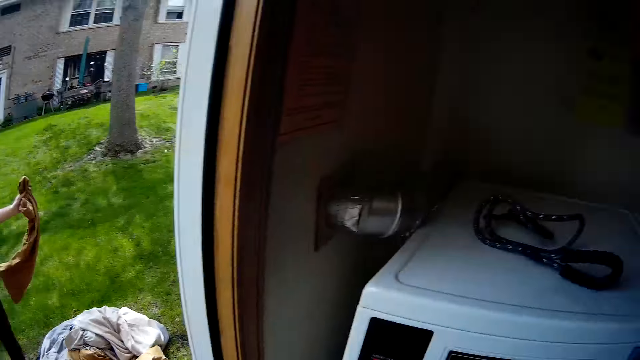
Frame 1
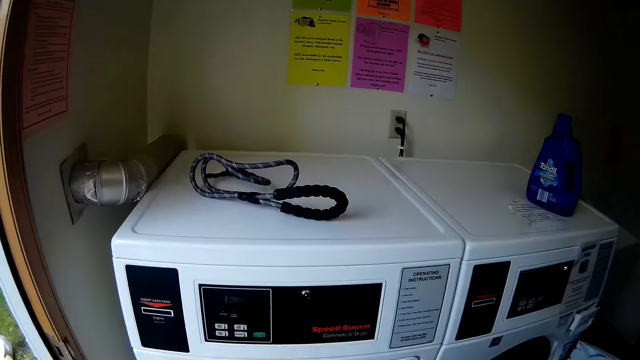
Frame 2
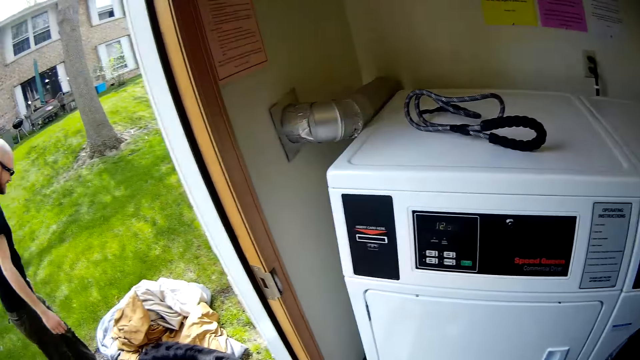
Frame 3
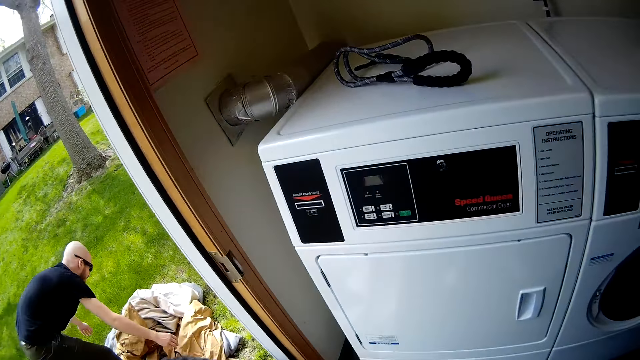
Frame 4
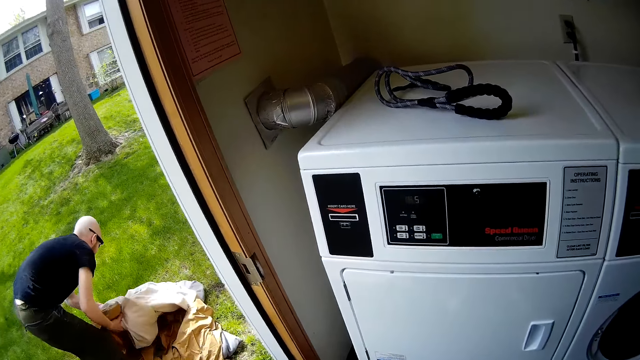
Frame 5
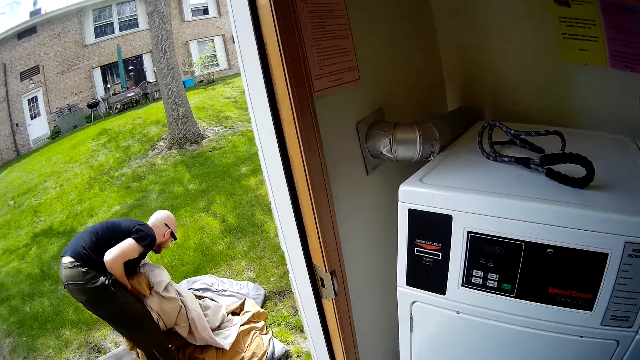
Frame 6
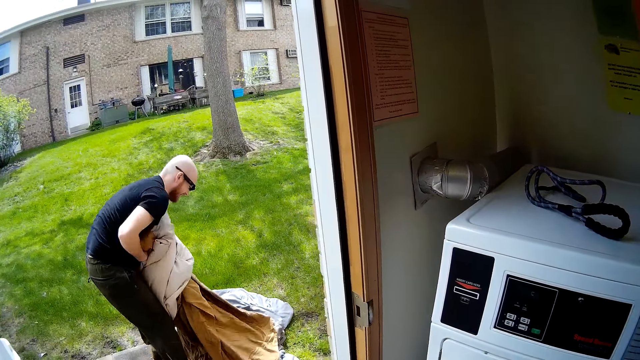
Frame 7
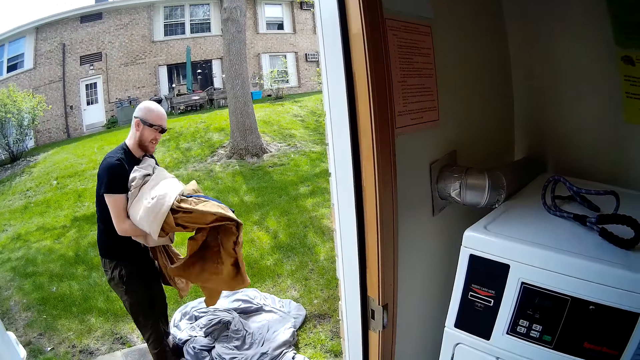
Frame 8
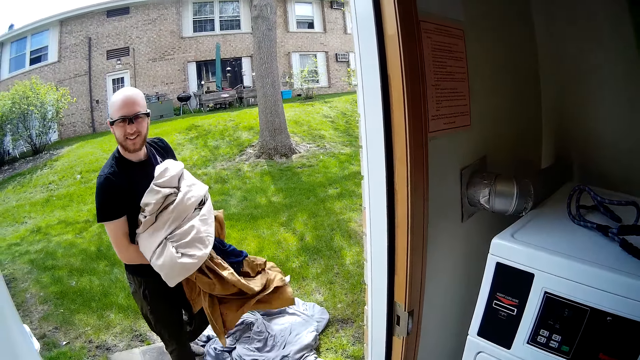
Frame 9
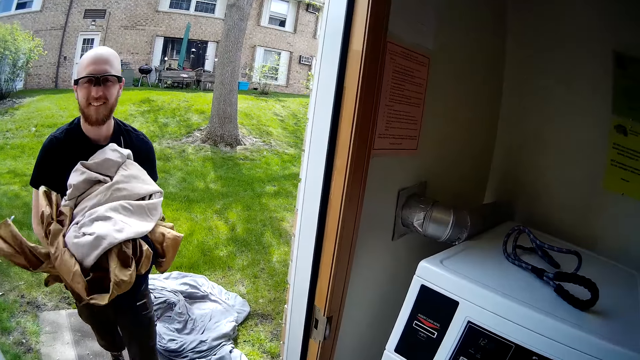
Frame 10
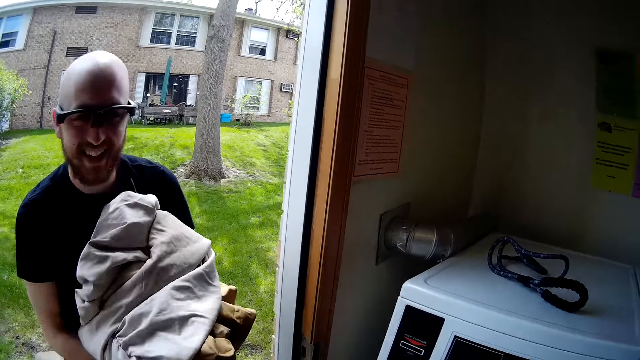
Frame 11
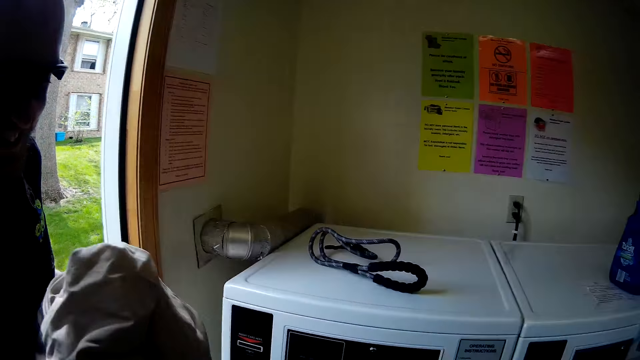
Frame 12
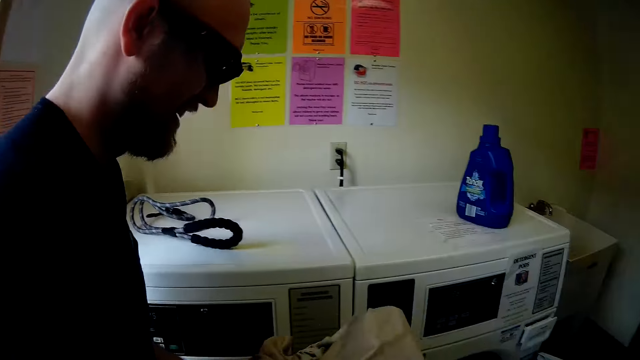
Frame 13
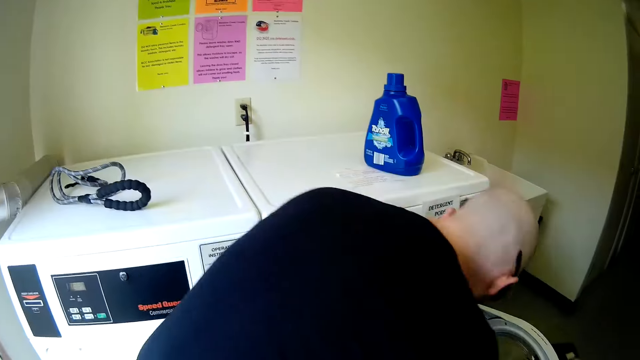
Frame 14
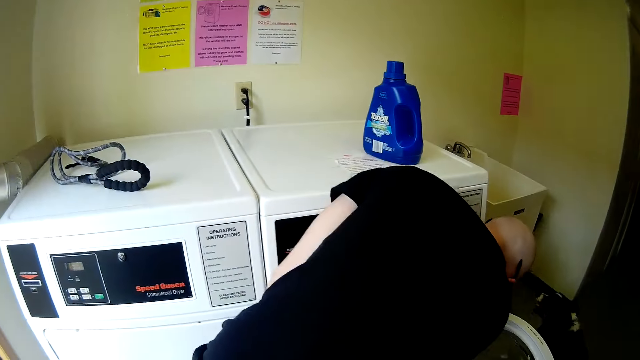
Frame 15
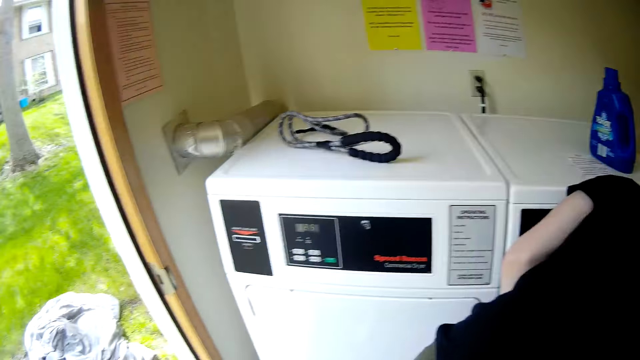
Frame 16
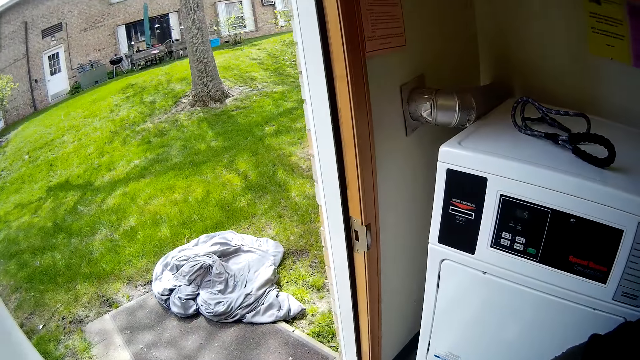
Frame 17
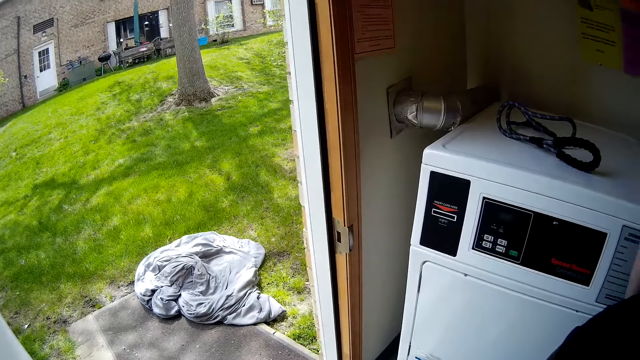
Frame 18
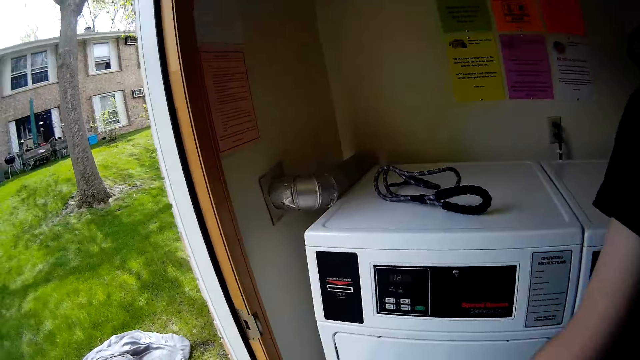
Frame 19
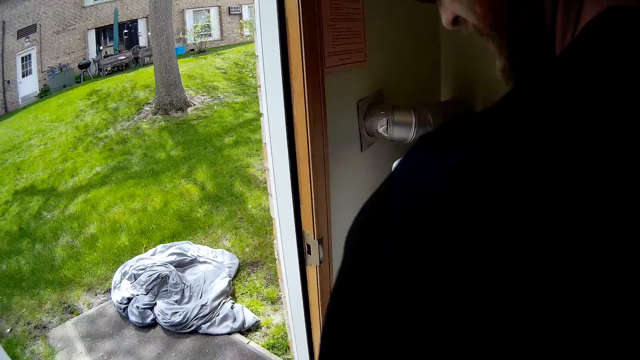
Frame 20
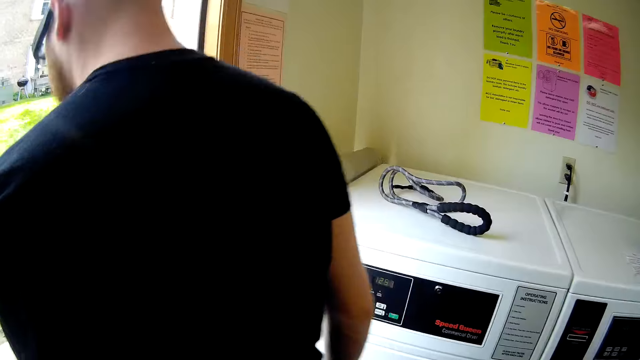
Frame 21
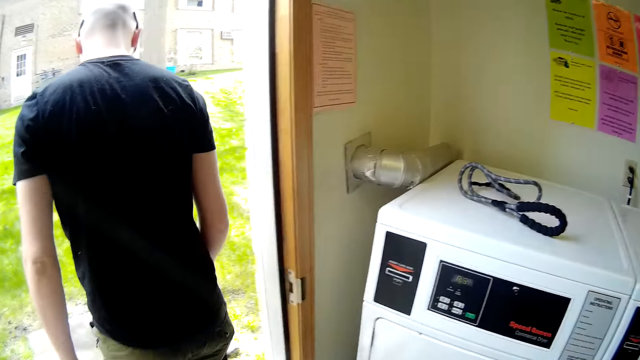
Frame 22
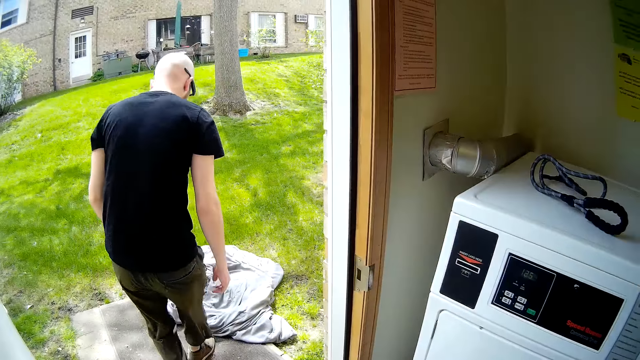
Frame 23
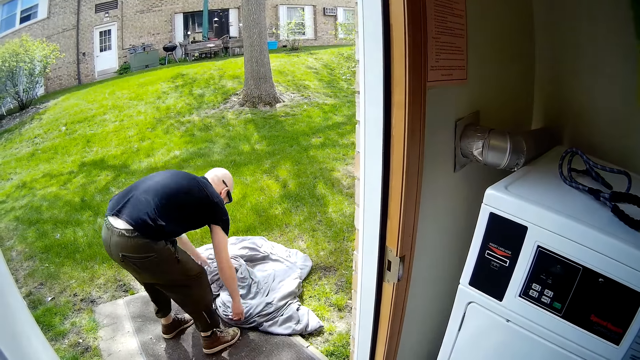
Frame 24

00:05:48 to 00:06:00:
The camera wearer walks into the laundry room. They look around and talk to a man. The man packs some of the clothes on the floor with both hands. The man picks up the bedsheet on the ground. The camera wearer talks to the man. They talk to the man again. The man holds the bedsheet. The man walks into the laundry room. The man drops the clothes into the washing machine with both hands. The man talks to the camera wearer. The camera wearer looks around. The man talks to the camera wearer. The camera wearer talks to the man. They talk to the man again. The man walks out of the laundry room.

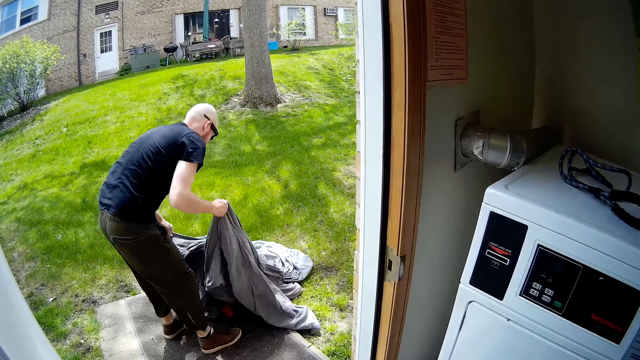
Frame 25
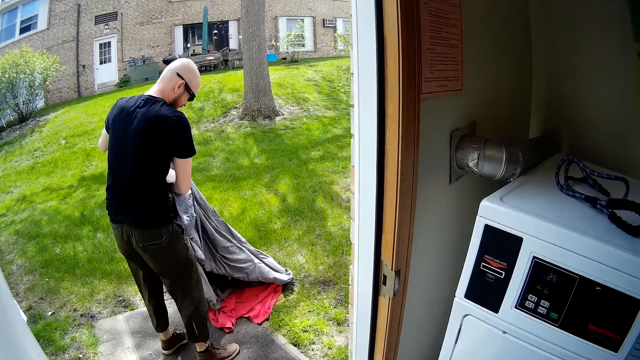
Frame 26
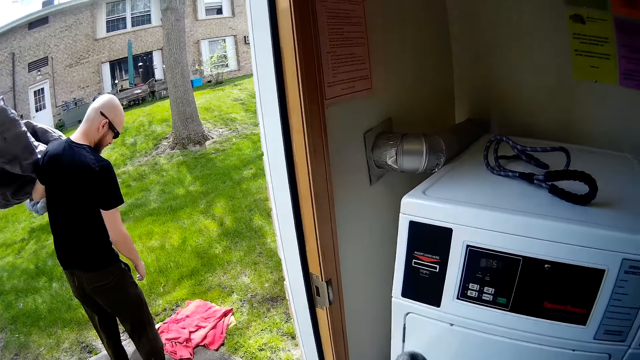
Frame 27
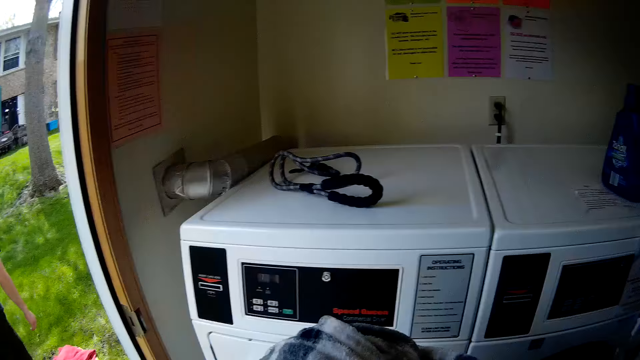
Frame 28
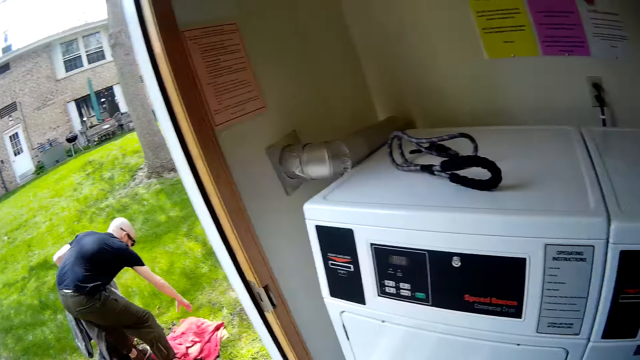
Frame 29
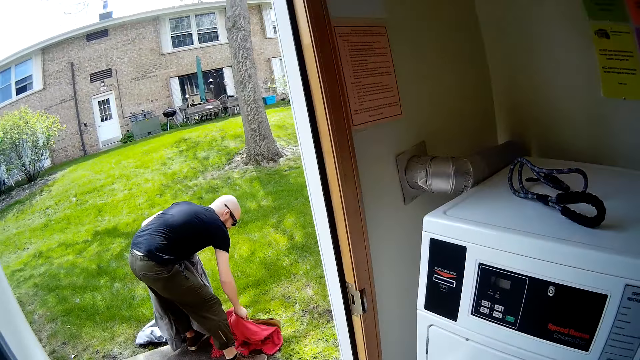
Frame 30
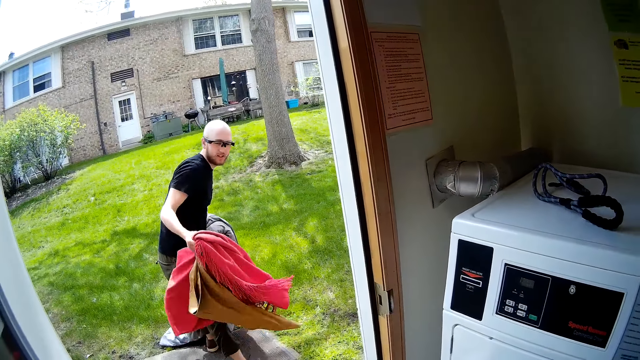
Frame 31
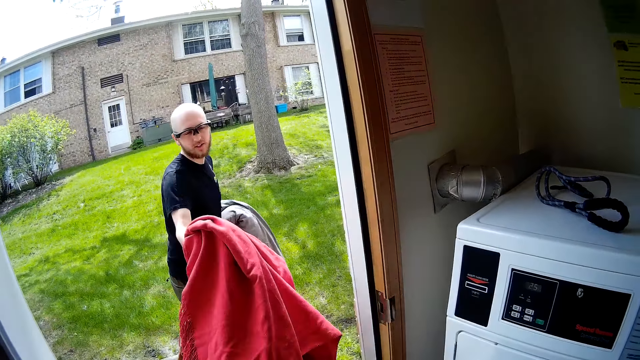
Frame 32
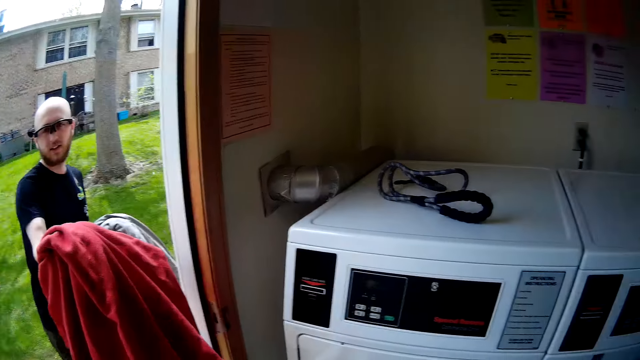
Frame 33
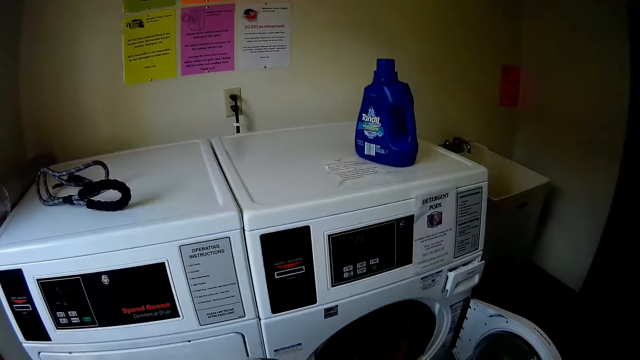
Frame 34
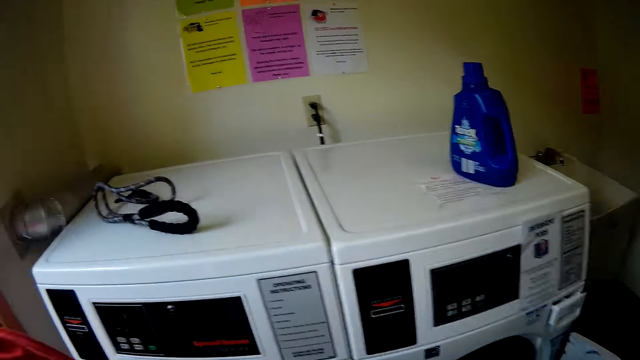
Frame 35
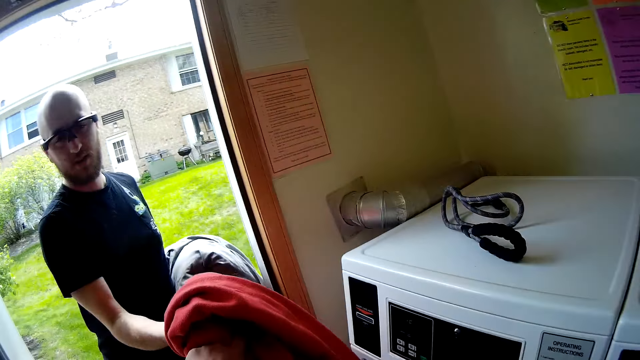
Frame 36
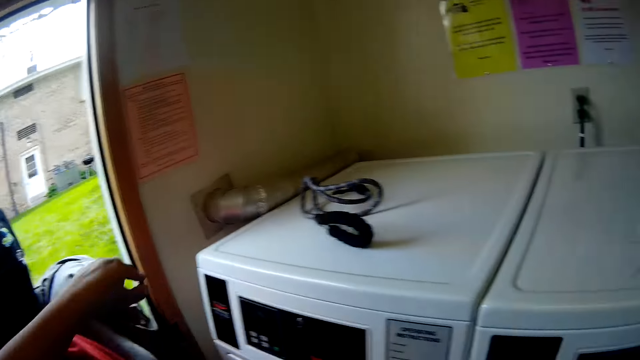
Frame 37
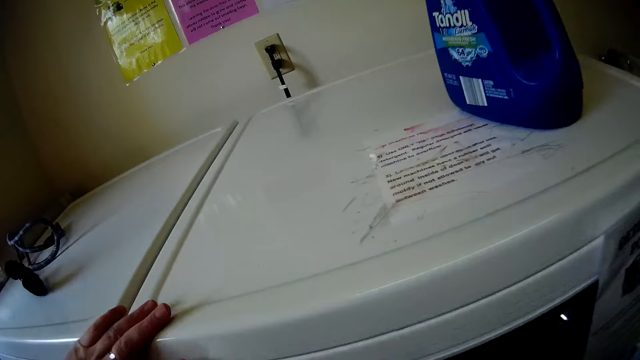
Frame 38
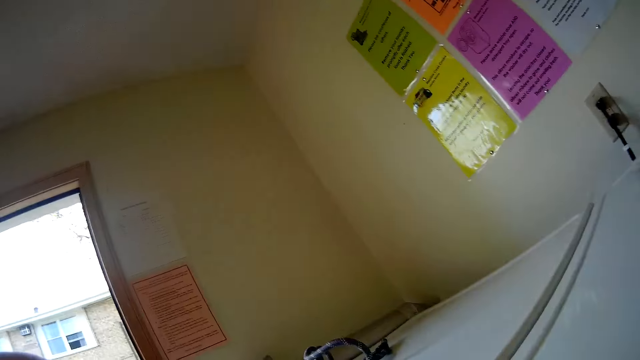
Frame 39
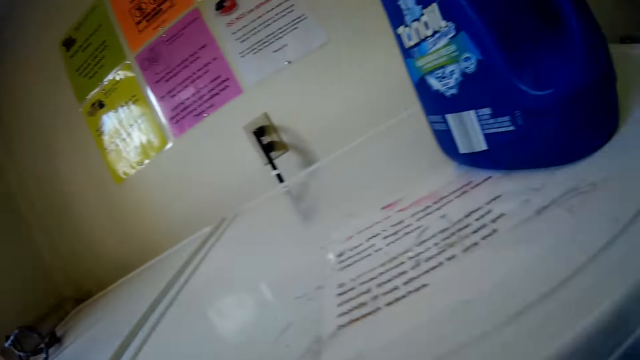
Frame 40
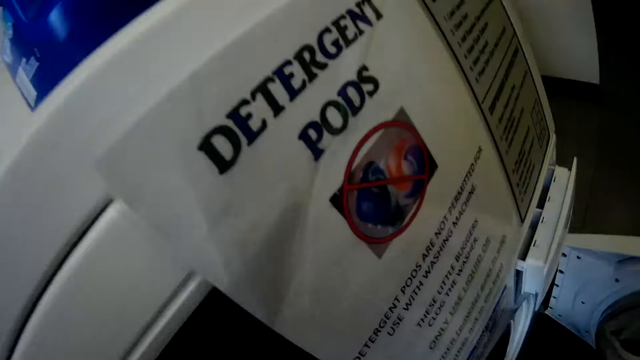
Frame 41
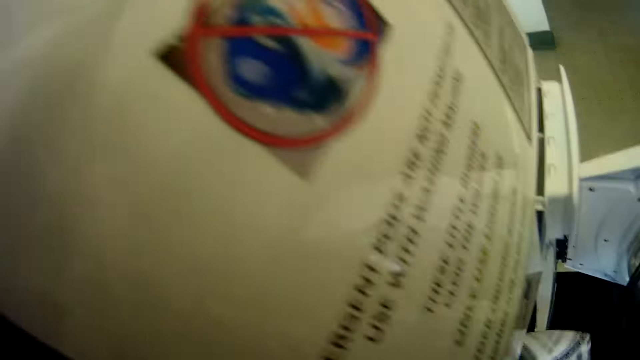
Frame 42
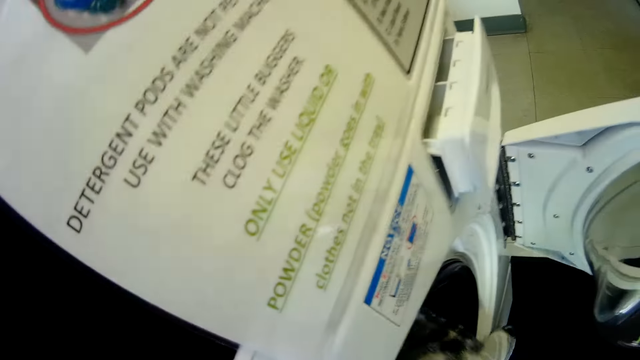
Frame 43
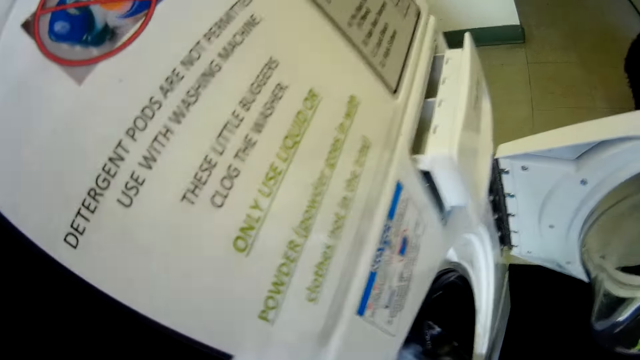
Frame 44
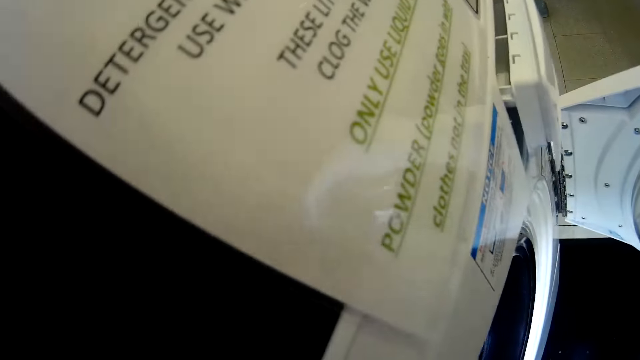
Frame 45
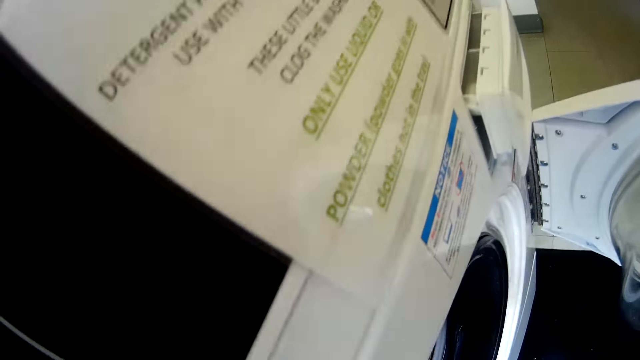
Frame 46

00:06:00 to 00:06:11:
A man picks the cloths or bedsheet on the floor with both hands. The camera wearer talks to the man. They hold the blanket and talk to the man. The man picks the cloths on the floor with the right hand. The man converses with the camera wearer. The man walks into the laundry room. The camera wearer talks to the man. They look around. The man talks to the camera wearer. The man holds the bedsheet. The camera wearer talks to the man. The man talks to the camera wearer. The camera wearer touches the washing machine. They talk to the man and look around. They put the blanket in the washing machine. They talk to the man.
